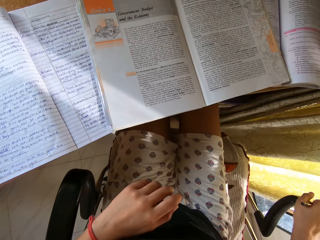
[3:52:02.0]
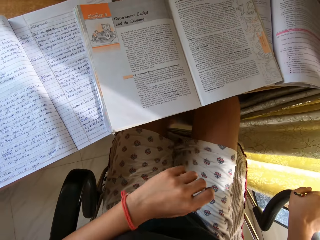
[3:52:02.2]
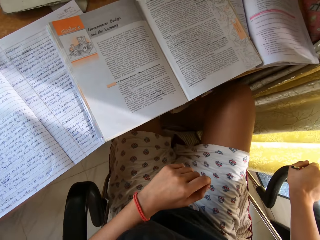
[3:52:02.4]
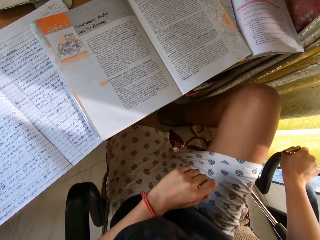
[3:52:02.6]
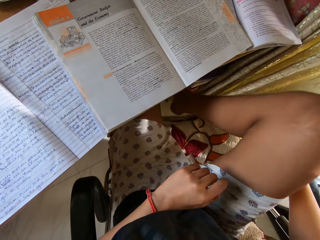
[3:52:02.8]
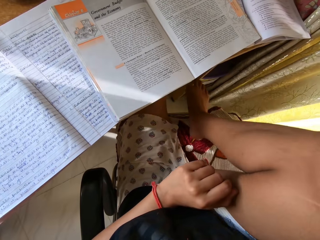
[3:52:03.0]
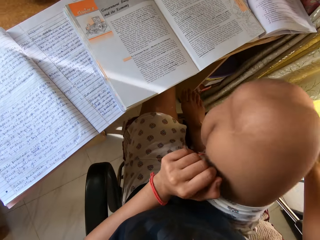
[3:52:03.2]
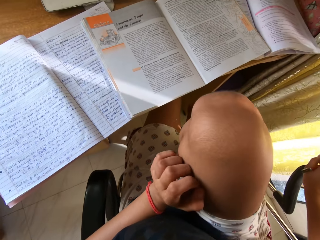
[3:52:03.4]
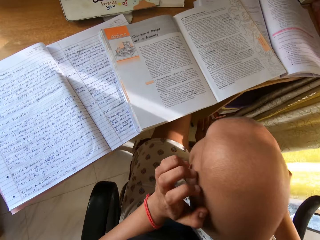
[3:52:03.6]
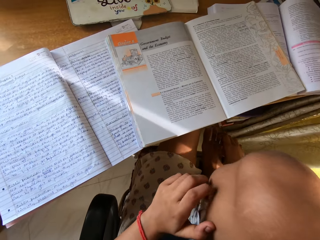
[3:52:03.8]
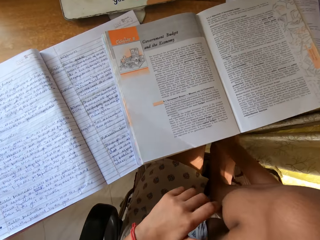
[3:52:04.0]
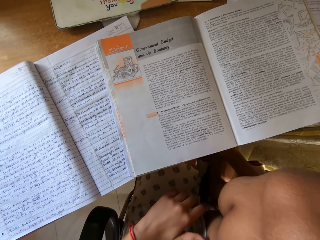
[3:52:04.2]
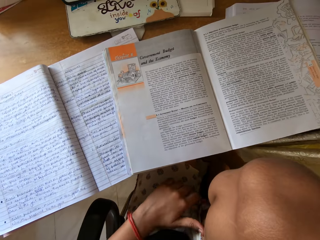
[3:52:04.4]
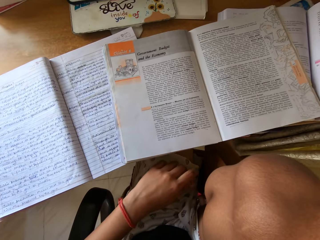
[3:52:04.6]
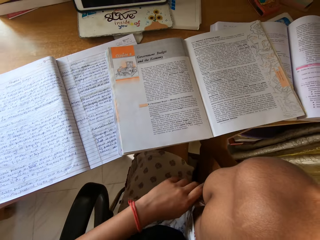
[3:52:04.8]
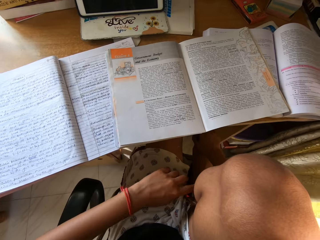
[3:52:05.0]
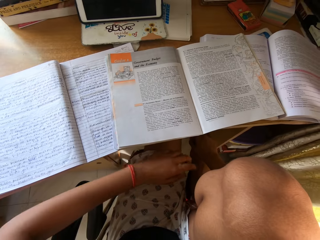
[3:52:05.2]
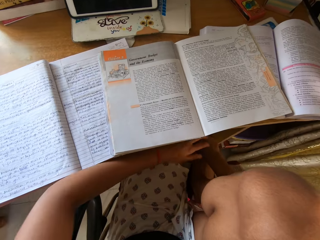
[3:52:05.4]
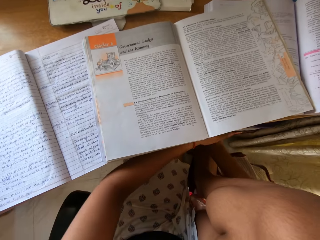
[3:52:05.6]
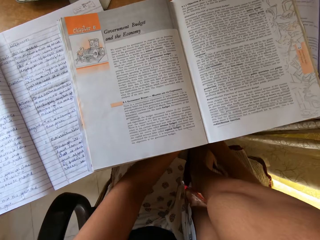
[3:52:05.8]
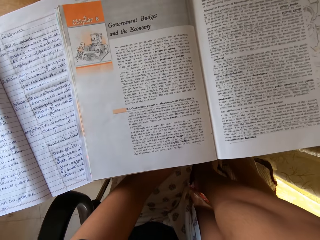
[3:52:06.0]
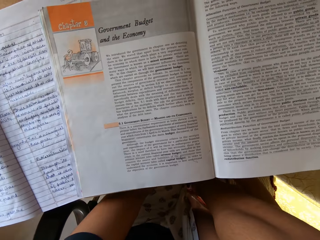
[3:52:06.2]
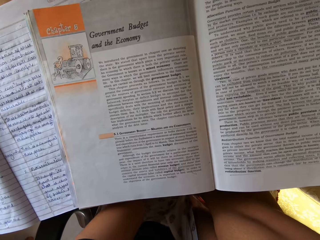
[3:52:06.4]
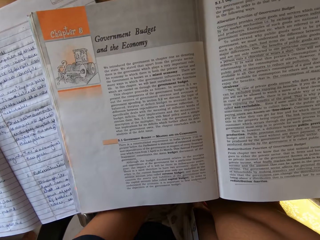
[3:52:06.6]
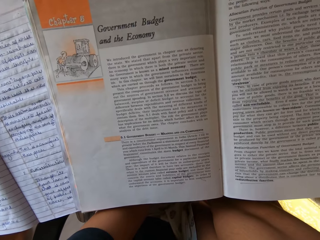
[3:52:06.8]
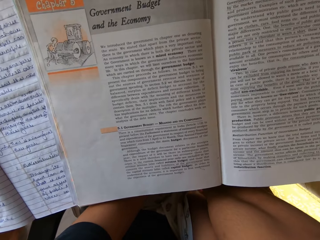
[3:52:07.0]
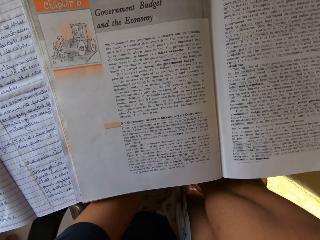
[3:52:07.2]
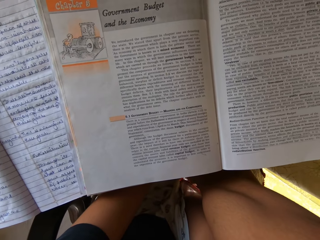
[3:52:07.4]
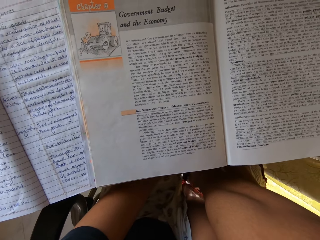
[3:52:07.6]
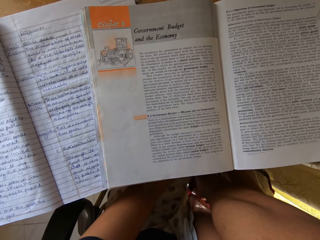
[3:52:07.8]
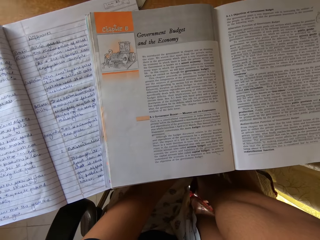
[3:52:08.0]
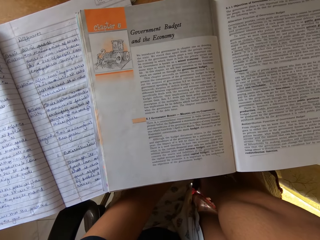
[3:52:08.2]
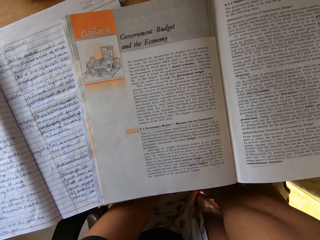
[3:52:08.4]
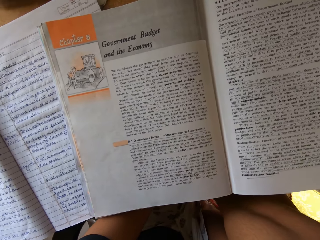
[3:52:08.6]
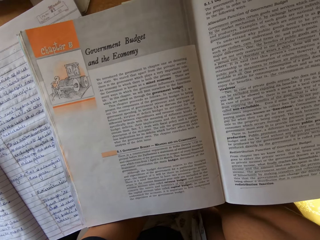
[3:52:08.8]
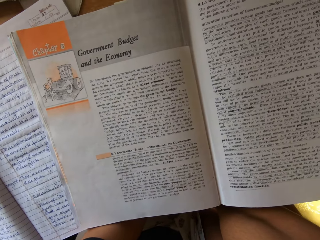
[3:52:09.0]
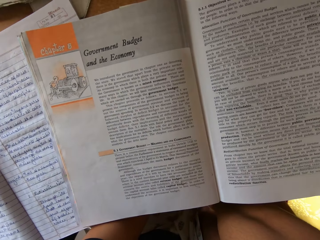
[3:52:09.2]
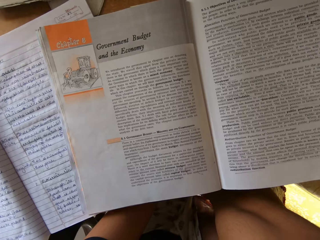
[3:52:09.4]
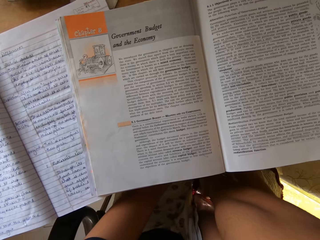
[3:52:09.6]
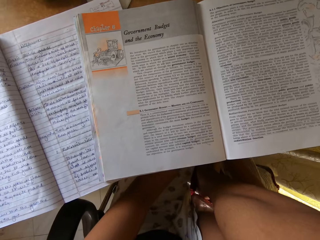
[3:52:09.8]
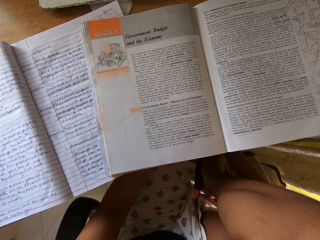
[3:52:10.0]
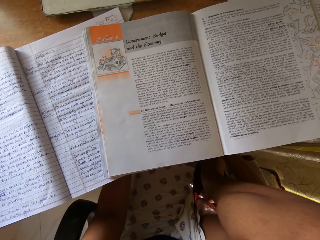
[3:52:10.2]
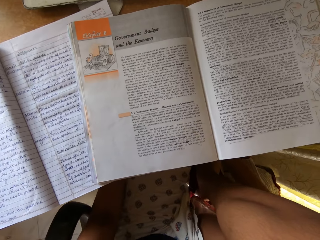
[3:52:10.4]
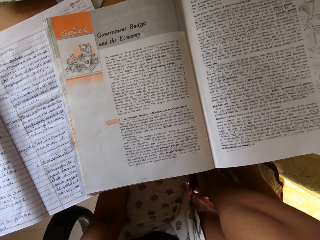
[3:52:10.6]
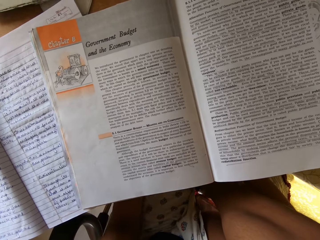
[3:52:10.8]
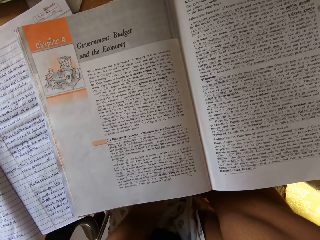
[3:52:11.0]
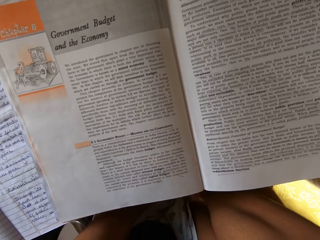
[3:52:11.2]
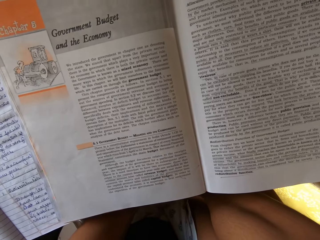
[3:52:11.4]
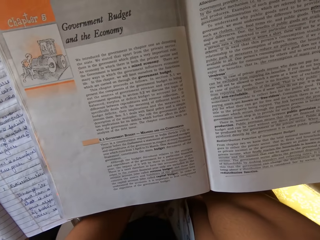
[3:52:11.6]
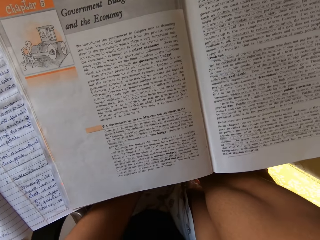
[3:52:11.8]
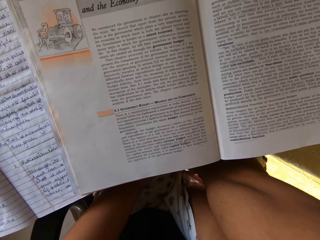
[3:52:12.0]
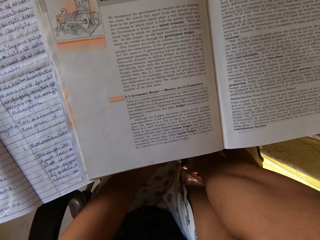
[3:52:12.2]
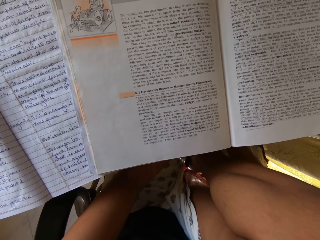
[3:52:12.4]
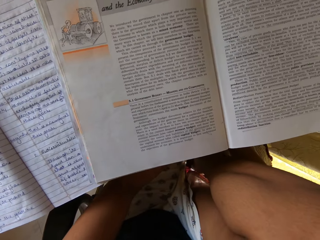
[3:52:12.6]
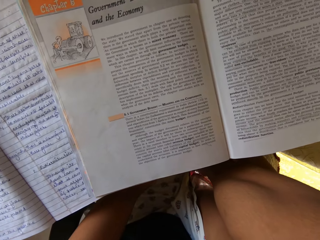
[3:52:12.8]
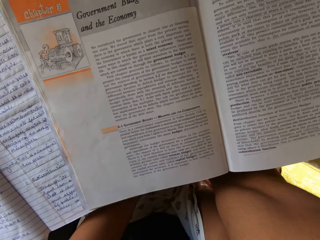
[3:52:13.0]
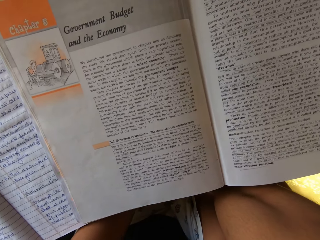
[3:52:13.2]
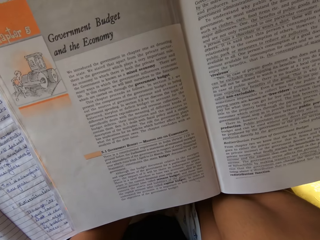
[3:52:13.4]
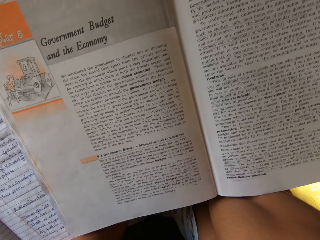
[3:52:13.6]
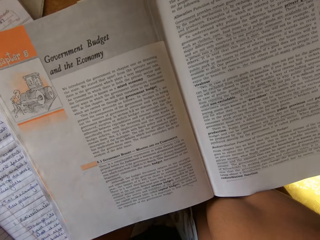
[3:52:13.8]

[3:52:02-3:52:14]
The camera wearer places the right leg on the chair. She reads the book.

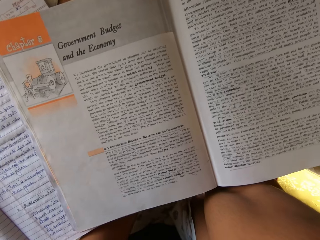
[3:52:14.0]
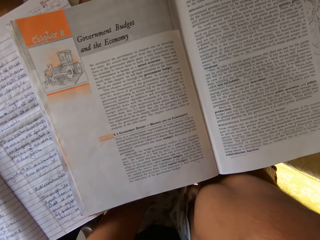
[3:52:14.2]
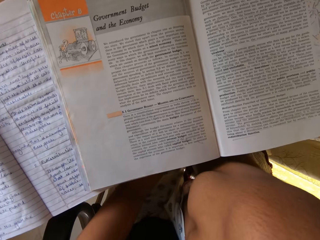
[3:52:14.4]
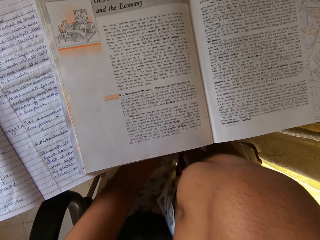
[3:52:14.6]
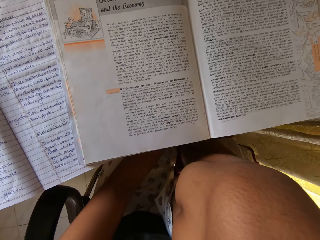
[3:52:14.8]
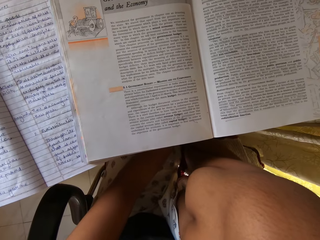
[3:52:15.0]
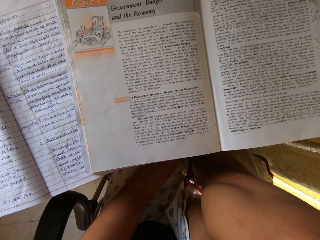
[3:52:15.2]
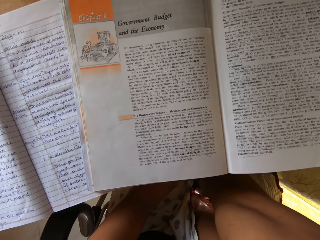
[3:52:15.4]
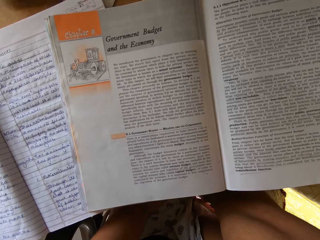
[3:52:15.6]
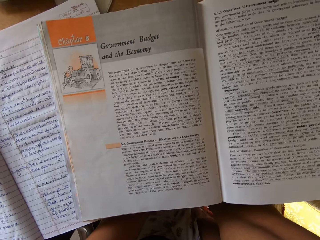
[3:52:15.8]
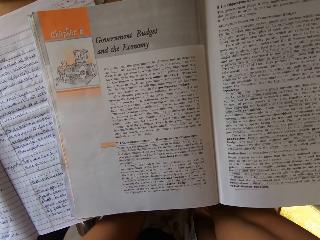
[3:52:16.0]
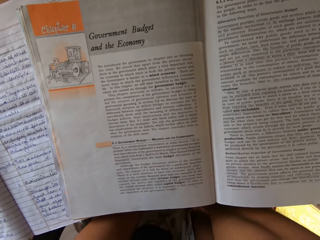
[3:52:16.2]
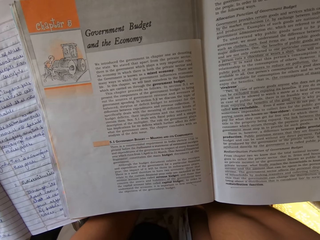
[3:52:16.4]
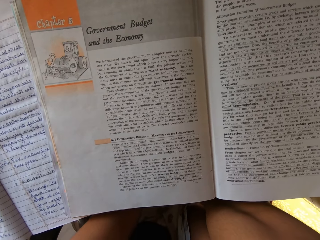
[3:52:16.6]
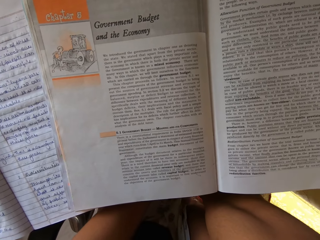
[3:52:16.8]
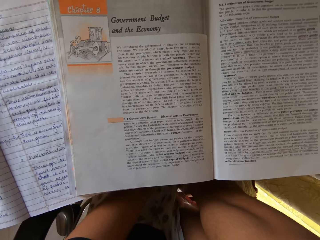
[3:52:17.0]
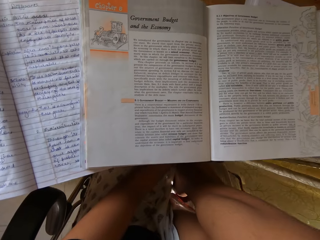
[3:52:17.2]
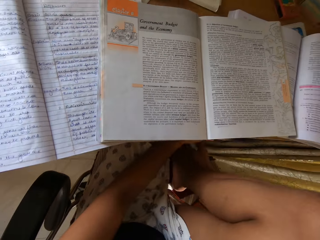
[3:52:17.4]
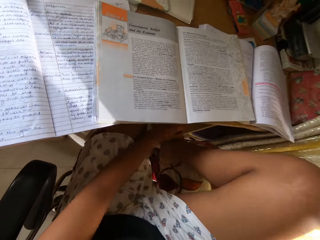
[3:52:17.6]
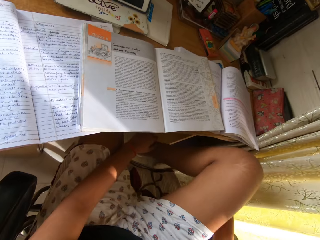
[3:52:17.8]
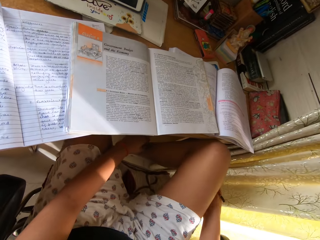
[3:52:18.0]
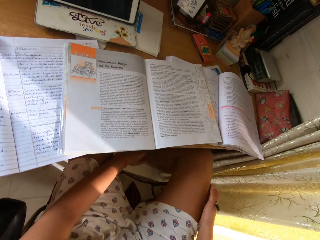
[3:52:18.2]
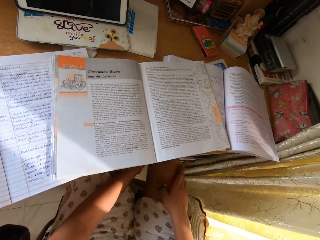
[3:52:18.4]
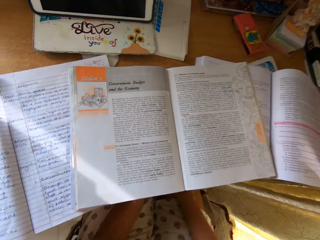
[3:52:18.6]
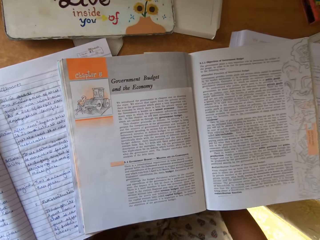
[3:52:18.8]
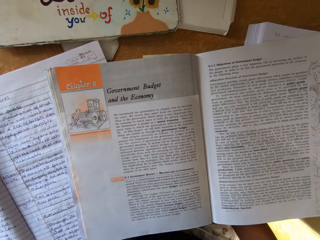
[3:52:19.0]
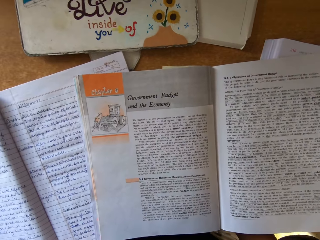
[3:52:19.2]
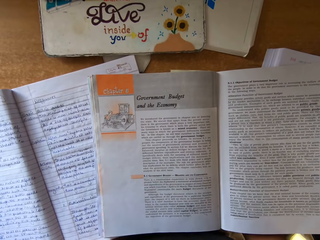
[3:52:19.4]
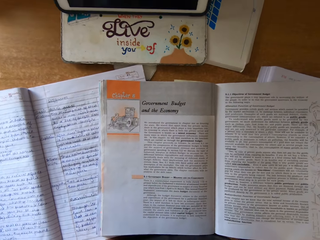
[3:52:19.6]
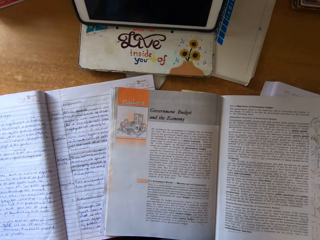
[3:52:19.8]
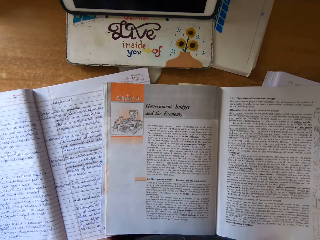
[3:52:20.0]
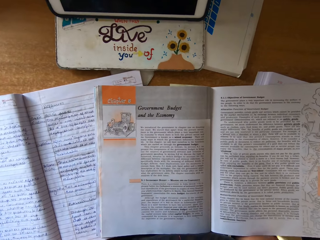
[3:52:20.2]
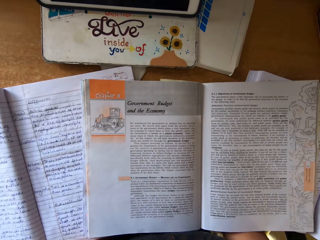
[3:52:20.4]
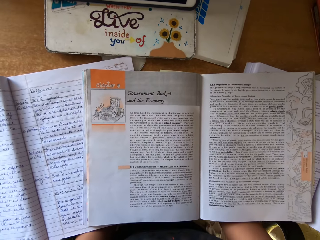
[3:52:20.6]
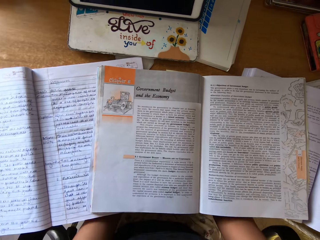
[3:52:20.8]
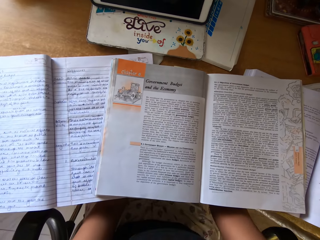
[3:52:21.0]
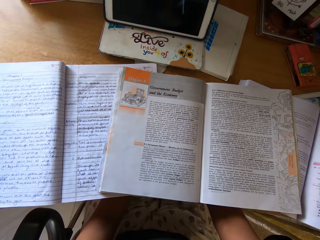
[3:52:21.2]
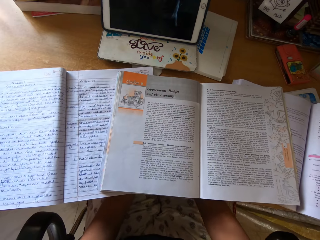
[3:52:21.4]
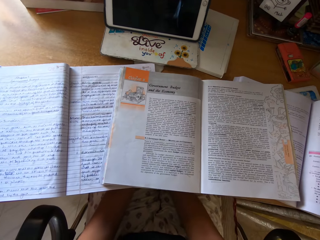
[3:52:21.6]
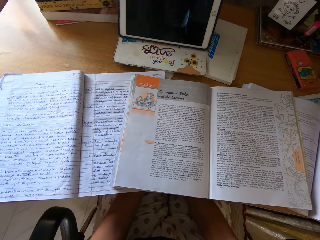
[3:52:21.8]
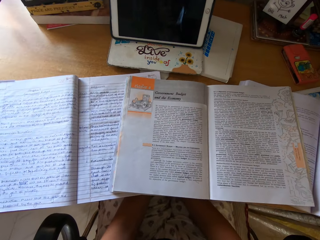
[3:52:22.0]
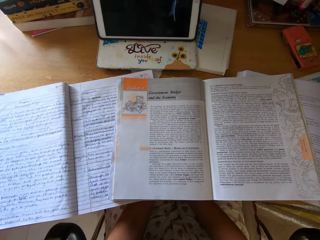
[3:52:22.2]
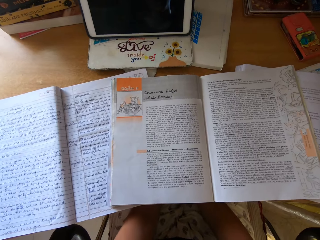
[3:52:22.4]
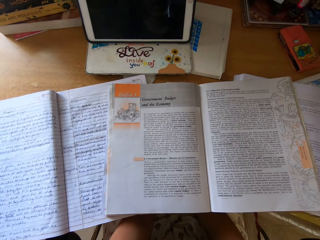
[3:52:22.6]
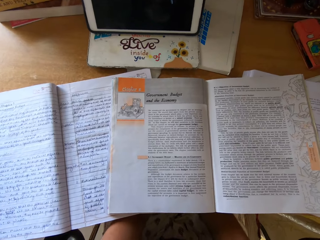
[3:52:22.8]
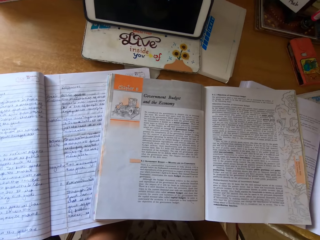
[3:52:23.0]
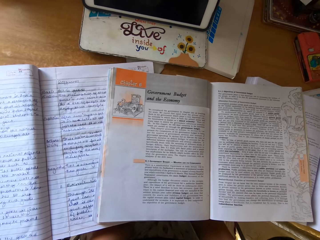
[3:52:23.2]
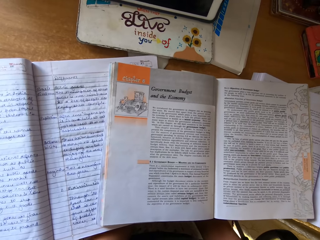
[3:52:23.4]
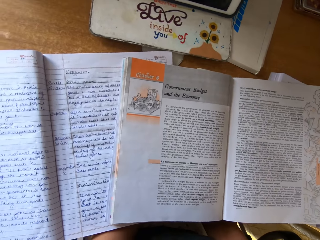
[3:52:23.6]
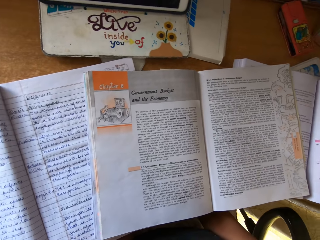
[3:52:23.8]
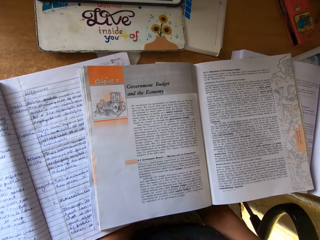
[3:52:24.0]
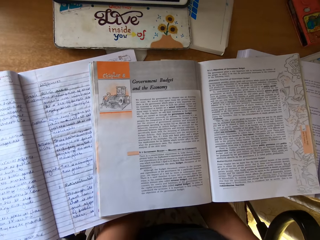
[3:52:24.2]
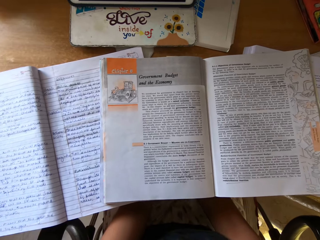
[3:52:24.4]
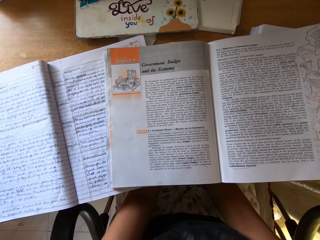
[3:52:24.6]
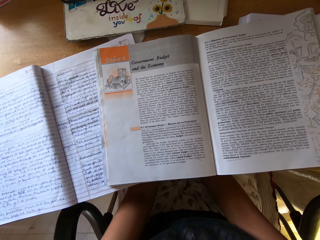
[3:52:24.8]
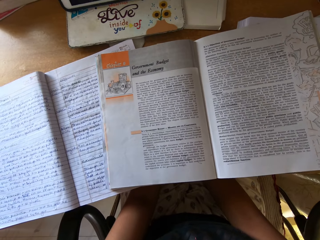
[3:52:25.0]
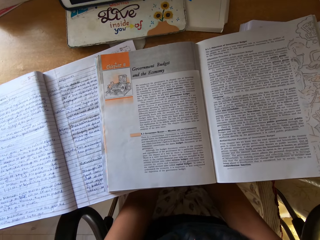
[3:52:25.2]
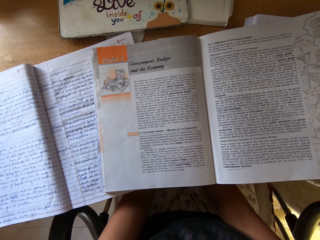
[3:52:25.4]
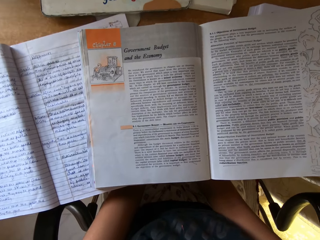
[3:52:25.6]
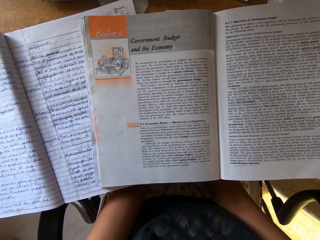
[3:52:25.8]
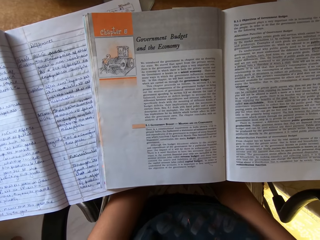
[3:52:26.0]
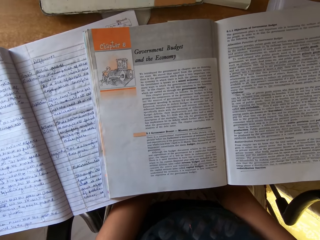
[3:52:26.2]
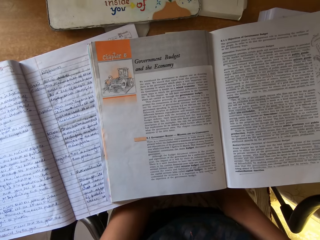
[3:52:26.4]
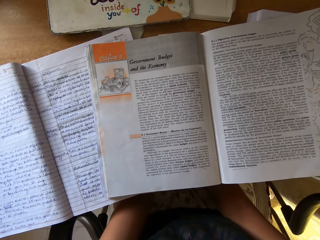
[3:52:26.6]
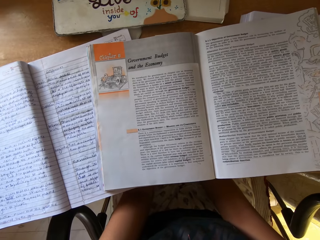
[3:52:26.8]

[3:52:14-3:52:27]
The camera wearer places the right leg on the floor. She reads the book.
